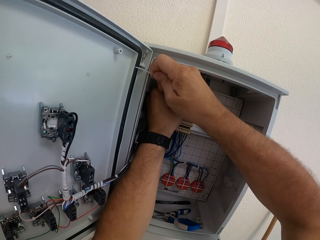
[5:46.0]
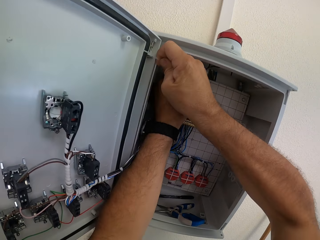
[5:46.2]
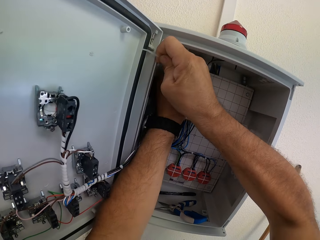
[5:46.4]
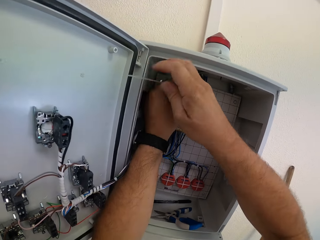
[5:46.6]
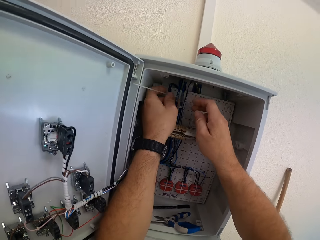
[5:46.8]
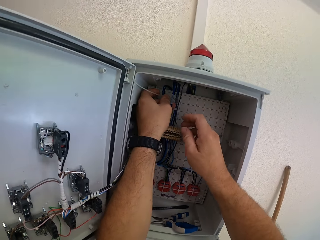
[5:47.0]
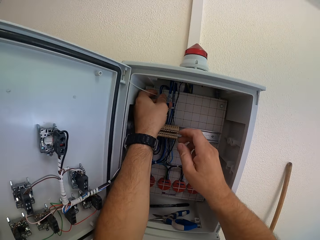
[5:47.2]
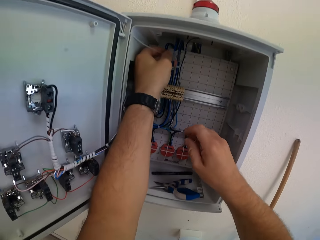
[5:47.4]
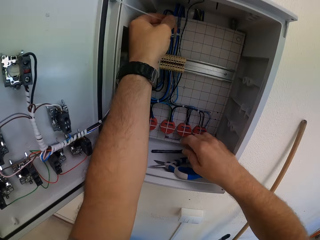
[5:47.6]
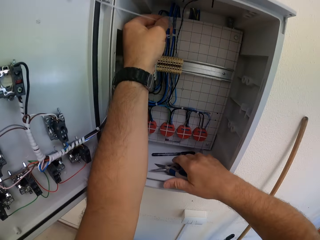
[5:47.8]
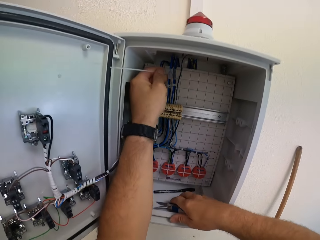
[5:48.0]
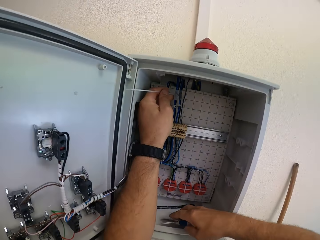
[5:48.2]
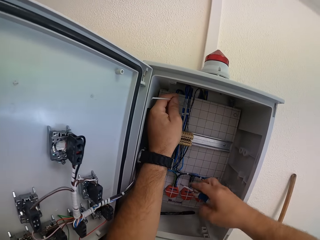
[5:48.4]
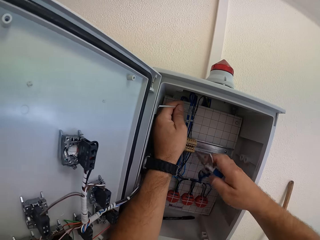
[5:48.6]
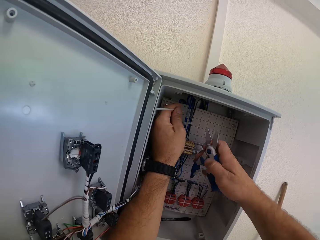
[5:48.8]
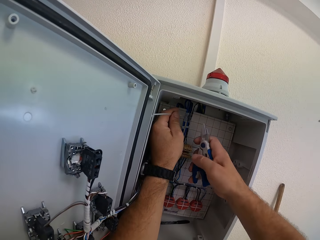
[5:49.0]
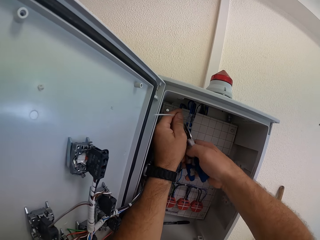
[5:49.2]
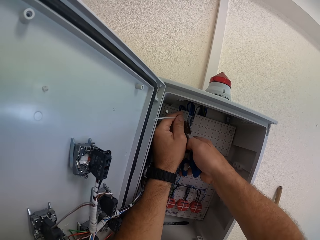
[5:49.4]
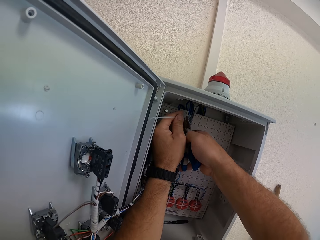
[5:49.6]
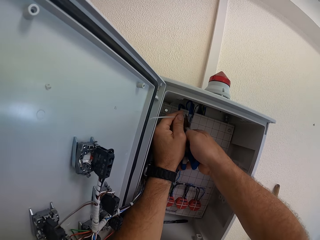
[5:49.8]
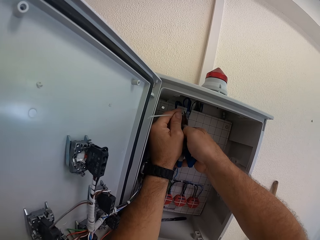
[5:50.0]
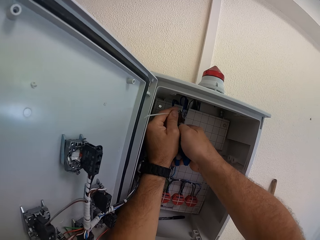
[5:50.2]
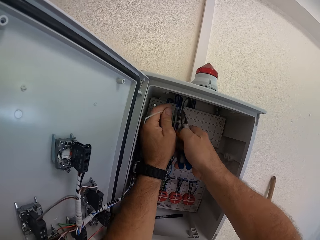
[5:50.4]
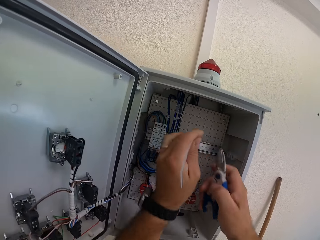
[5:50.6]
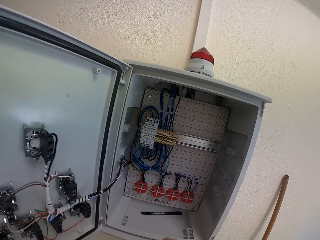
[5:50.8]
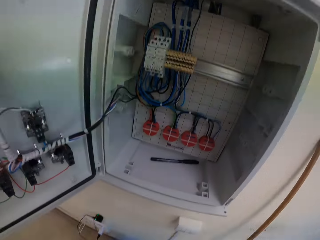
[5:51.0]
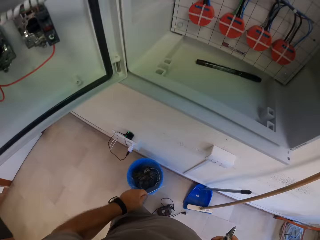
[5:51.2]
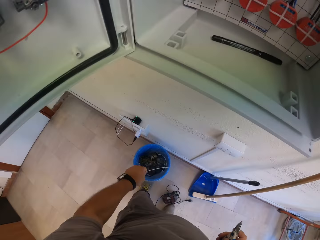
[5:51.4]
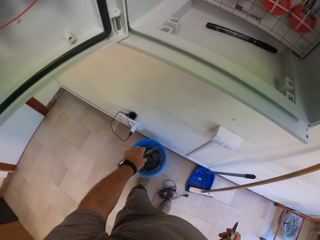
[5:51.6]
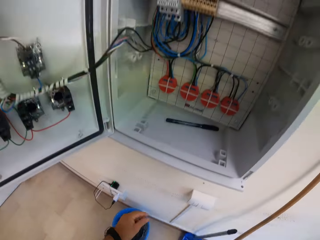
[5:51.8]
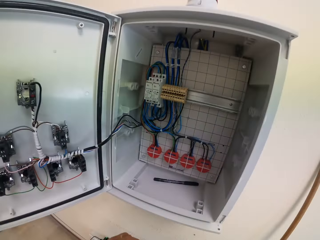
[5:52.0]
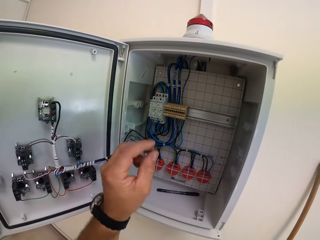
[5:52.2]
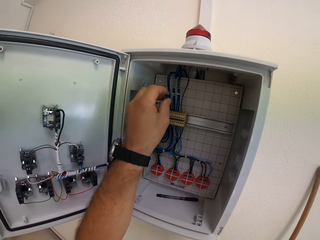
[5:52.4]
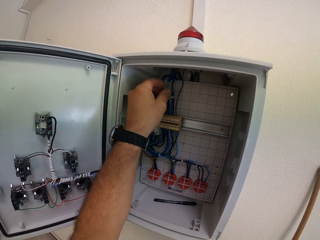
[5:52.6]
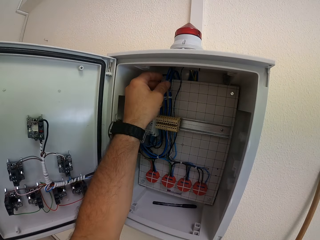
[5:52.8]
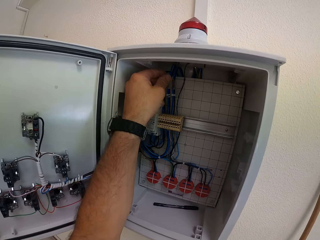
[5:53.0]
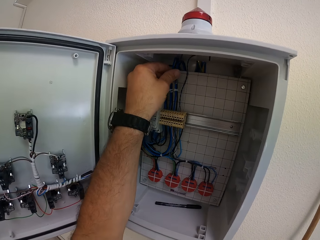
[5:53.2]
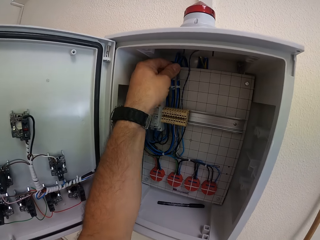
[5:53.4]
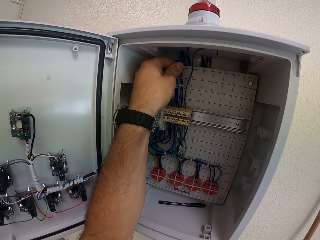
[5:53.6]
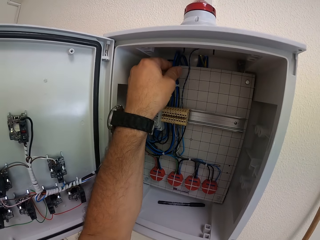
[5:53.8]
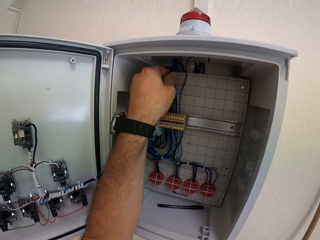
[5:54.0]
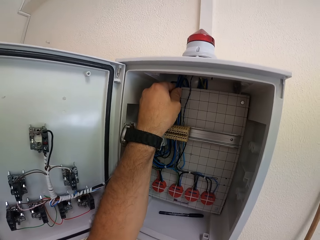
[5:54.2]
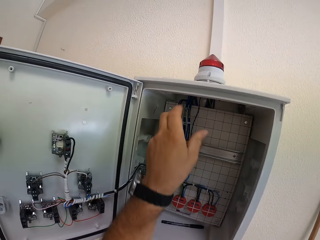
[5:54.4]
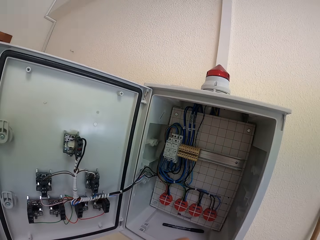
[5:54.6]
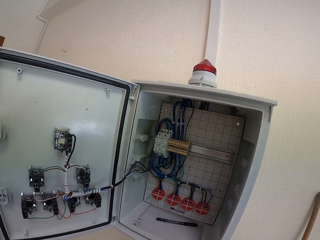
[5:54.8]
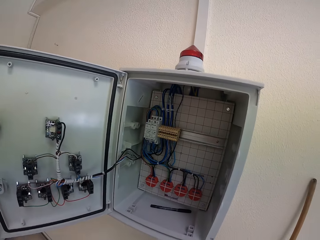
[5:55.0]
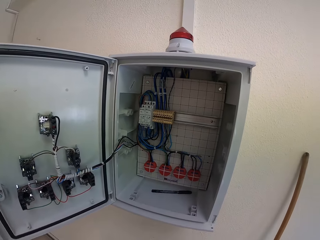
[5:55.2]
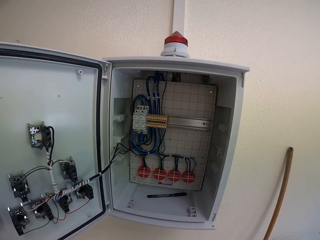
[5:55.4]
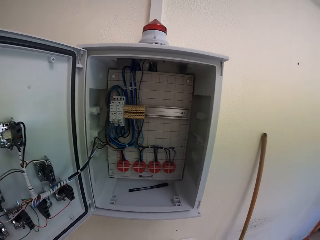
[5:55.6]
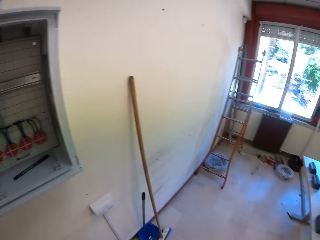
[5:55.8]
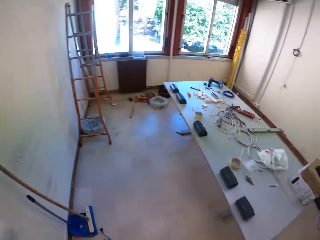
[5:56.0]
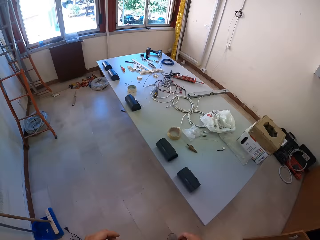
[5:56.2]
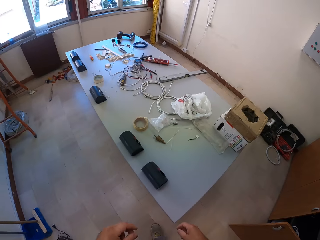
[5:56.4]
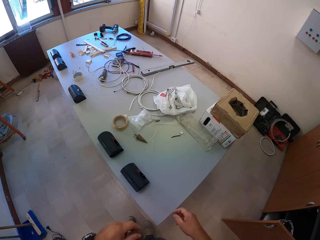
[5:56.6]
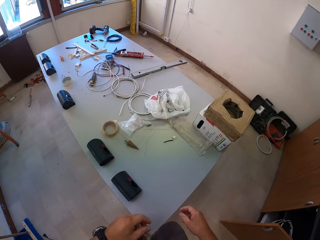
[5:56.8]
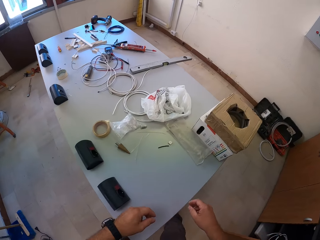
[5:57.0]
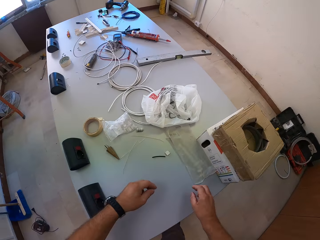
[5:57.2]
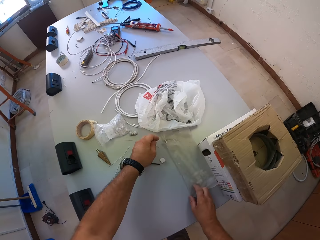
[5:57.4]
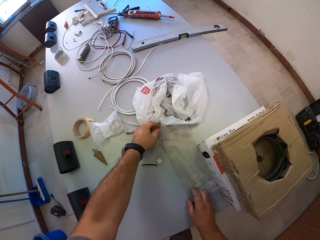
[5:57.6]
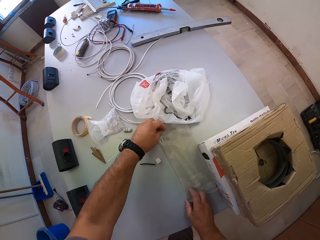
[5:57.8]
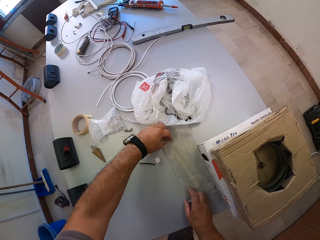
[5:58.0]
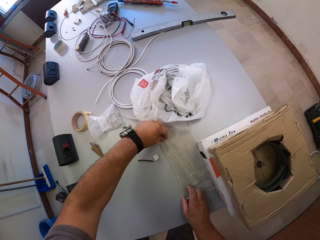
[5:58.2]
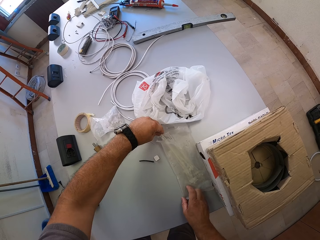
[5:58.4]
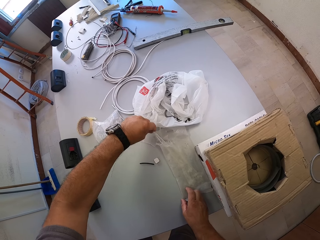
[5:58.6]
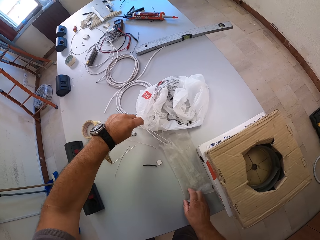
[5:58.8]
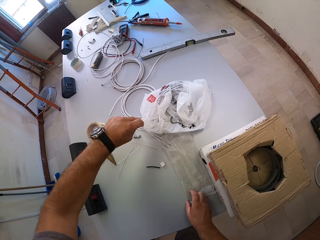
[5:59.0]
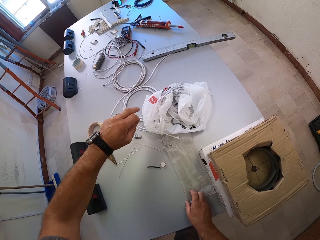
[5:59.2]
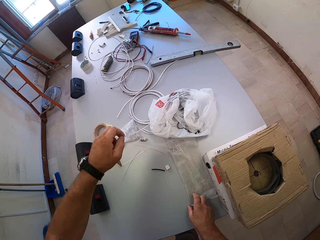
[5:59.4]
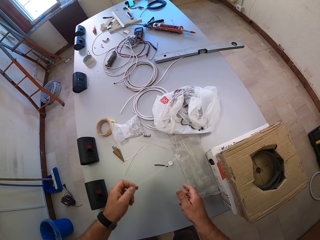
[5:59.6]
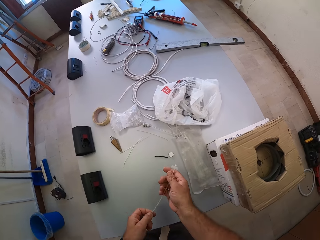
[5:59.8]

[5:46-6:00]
The camera wearer picks up the scissors from the circuit box. He holds the cable tie or zip tie with his left hand. He cuts the cable tie with the scissors. He removes his hands from the circuit box. He drops the cable tie in the bucket. He adjusts the cables in the circuit box. He touches the zip tie. He removes his left hand from the cables in the circuit box. He turns away from the circuit box. He walks around the room. He picks up a cable tie from the pack.

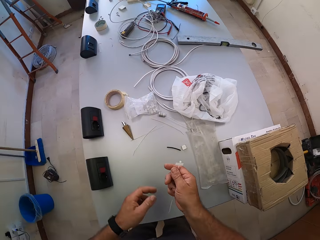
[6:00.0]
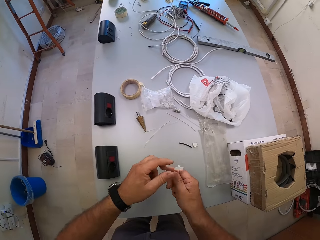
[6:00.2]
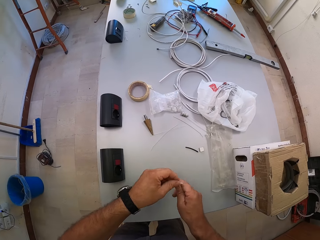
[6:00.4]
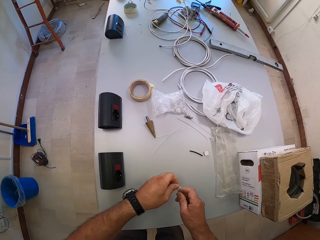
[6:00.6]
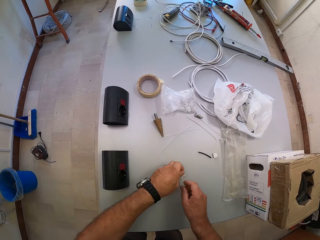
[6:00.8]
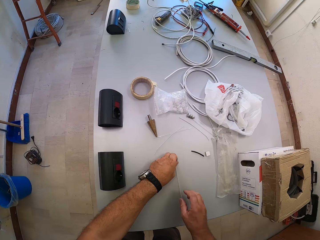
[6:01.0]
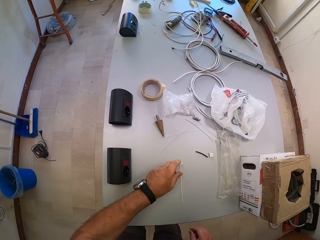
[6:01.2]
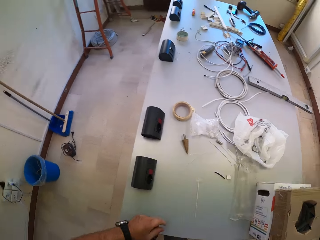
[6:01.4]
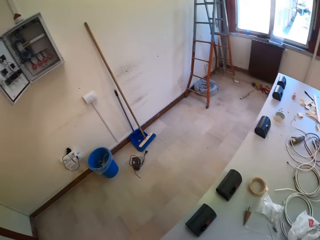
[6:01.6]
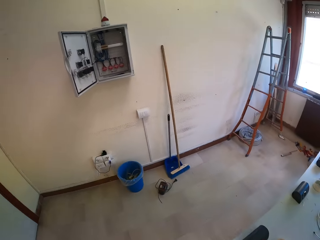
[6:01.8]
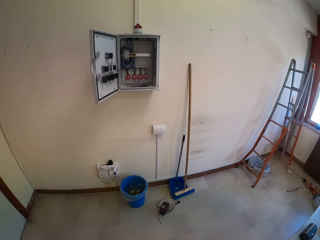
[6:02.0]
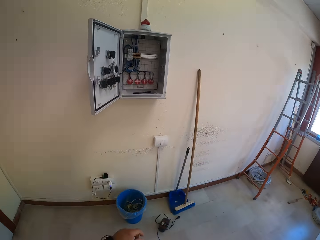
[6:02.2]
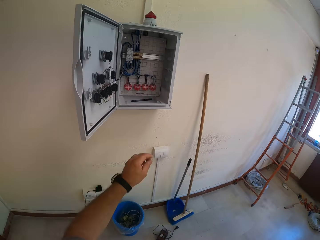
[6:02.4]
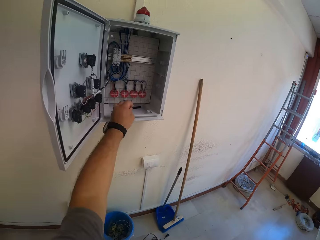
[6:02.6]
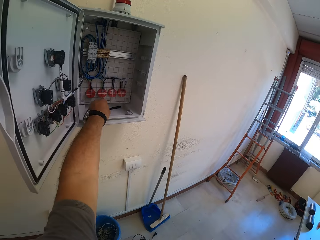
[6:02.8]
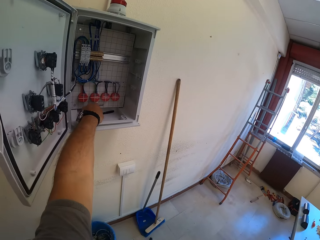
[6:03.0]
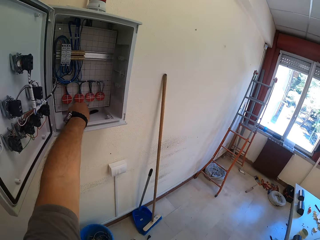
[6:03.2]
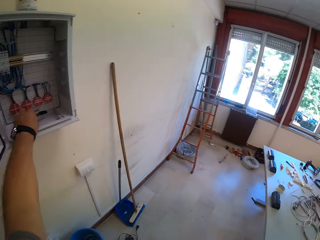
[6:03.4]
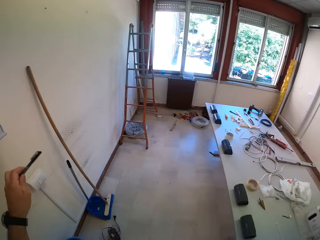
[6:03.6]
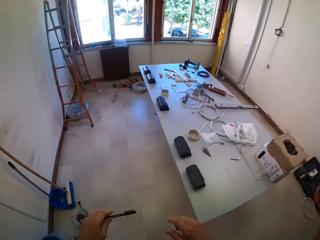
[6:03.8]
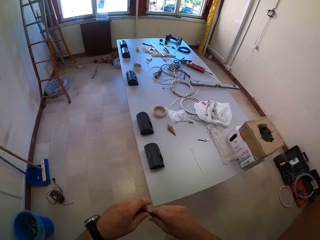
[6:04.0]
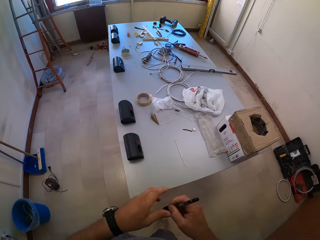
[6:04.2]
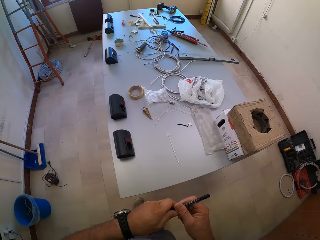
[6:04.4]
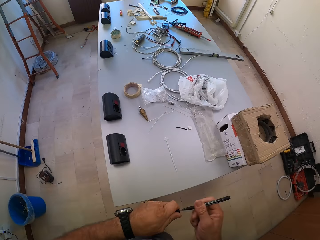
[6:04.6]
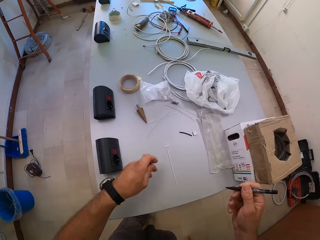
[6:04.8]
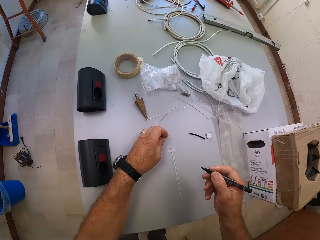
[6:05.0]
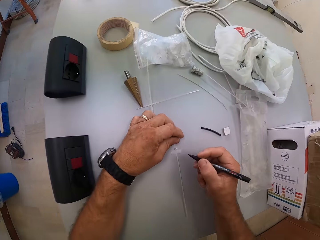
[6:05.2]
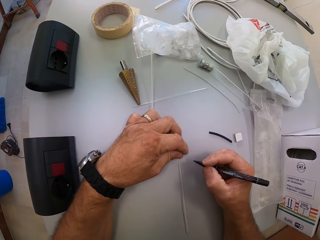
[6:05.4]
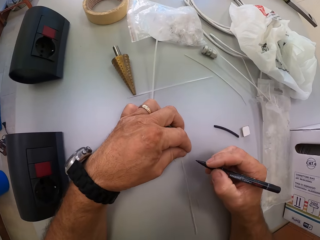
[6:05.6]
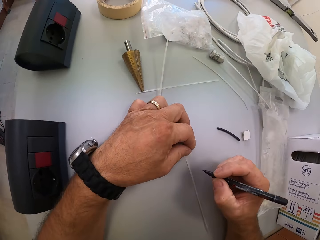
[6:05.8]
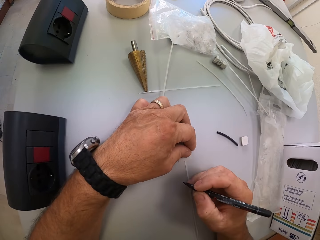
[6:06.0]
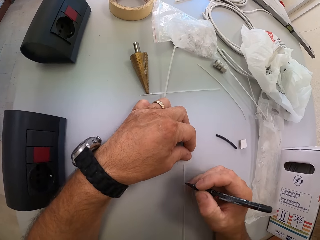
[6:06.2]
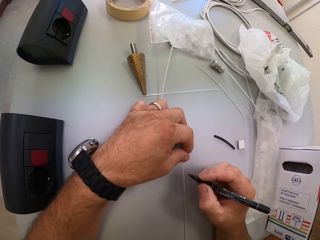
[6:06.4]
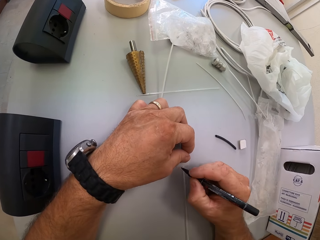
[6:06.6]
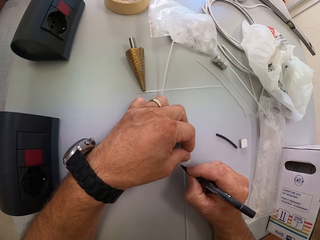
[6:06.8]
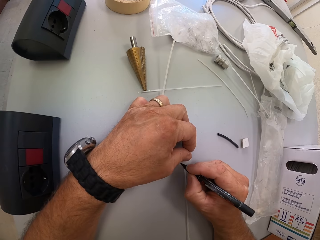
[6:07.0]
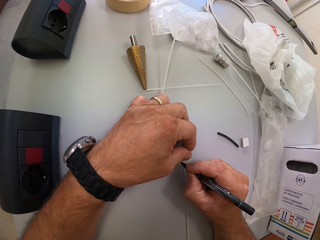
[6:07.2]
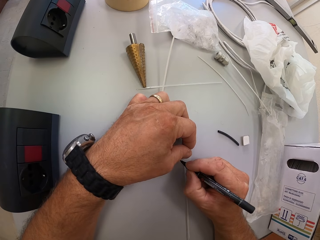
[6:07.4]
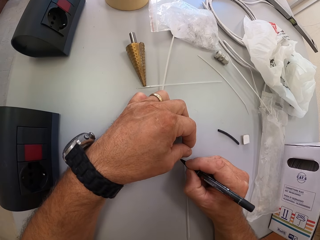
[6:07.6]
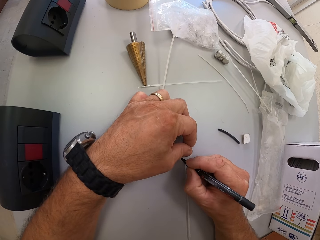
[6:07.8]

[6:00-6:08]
The camera wearer holds zip ties or cable ties. He touches the top of the cable tie with his left hand. He drops the cable tie on the table. He moves towards the circuit box. He picks up the pen from the circuit box. He moves towards the table with the pen. He removes the cover from the pen. He puts his hands on the table. He writes on the cable tie with the pen.
